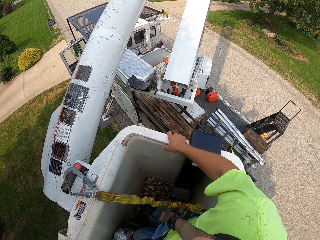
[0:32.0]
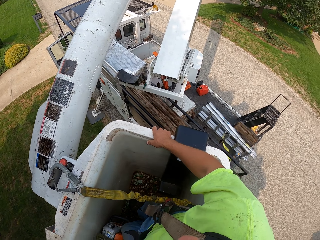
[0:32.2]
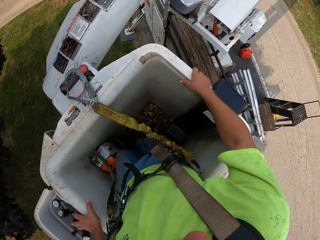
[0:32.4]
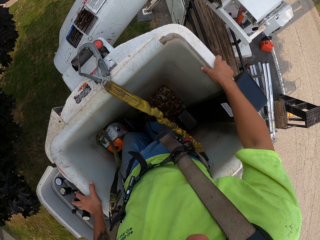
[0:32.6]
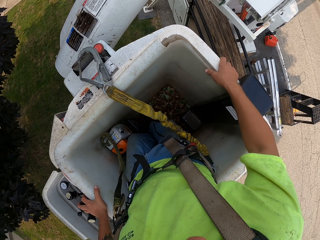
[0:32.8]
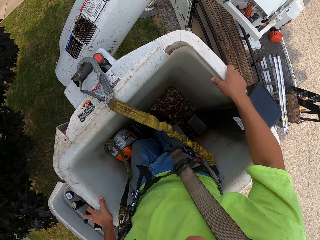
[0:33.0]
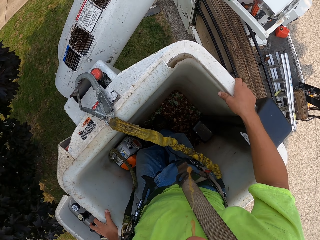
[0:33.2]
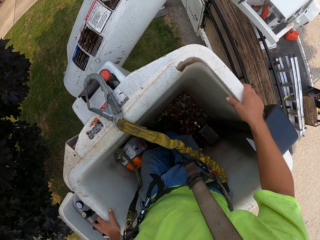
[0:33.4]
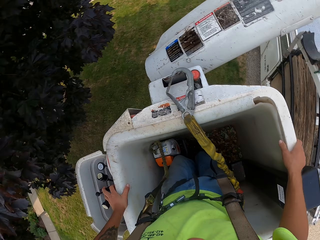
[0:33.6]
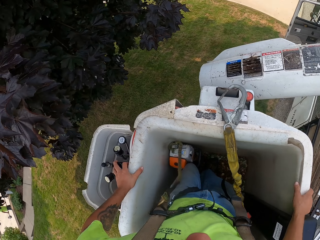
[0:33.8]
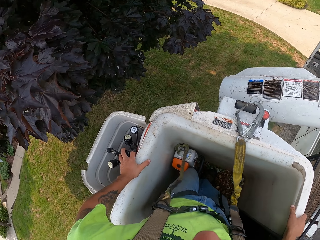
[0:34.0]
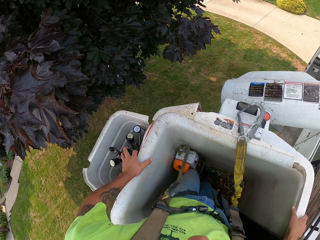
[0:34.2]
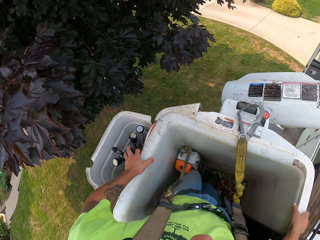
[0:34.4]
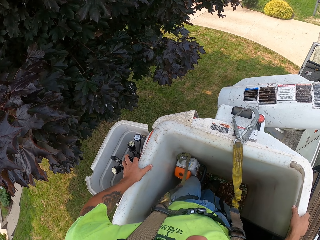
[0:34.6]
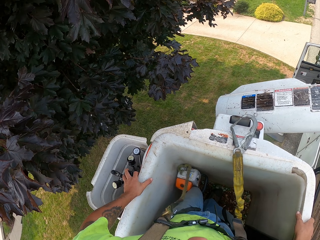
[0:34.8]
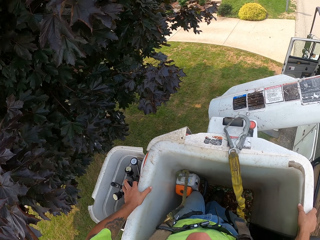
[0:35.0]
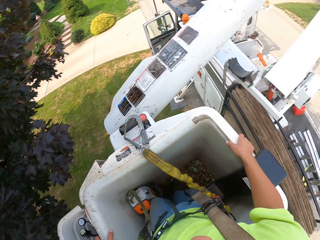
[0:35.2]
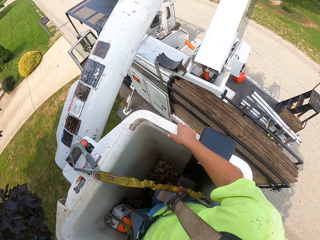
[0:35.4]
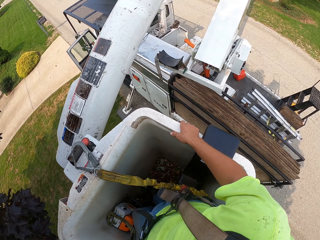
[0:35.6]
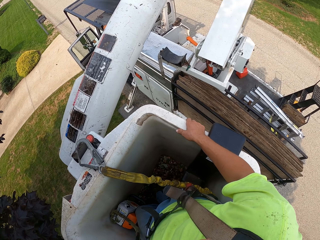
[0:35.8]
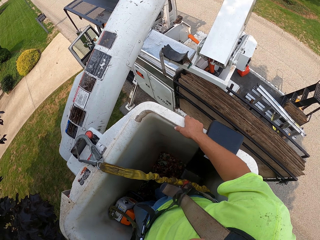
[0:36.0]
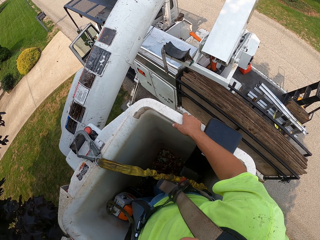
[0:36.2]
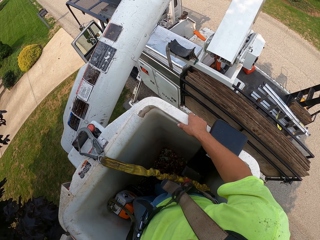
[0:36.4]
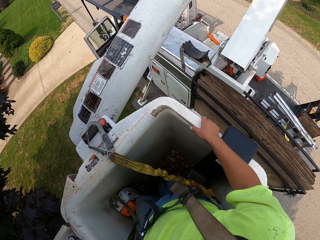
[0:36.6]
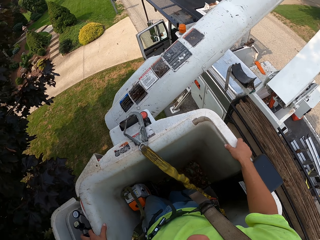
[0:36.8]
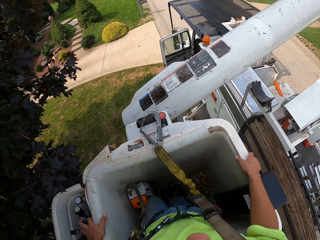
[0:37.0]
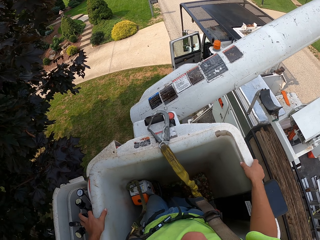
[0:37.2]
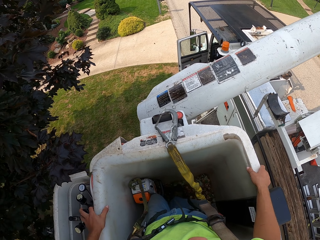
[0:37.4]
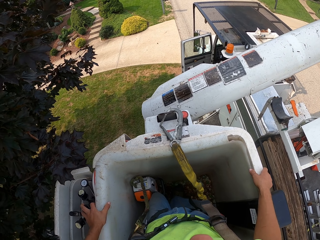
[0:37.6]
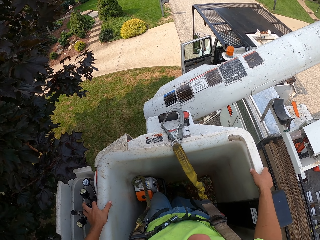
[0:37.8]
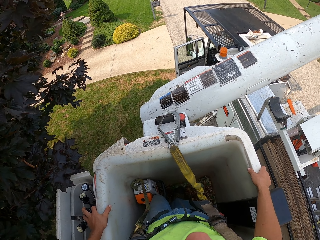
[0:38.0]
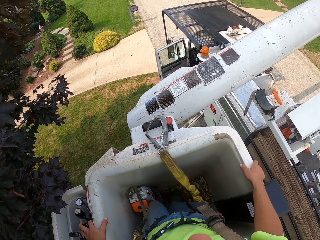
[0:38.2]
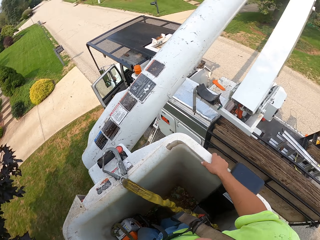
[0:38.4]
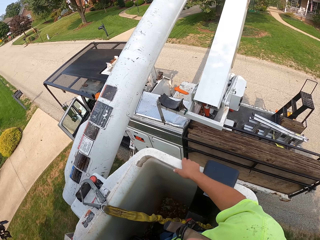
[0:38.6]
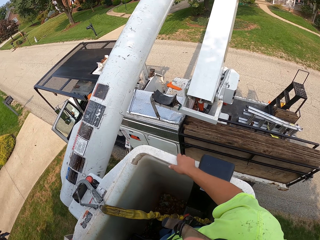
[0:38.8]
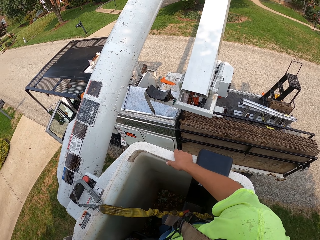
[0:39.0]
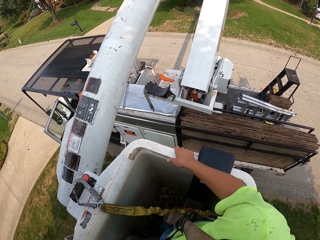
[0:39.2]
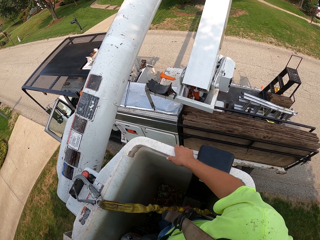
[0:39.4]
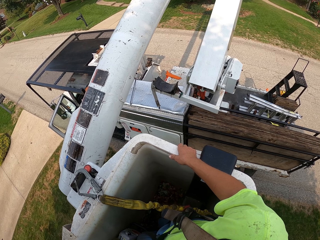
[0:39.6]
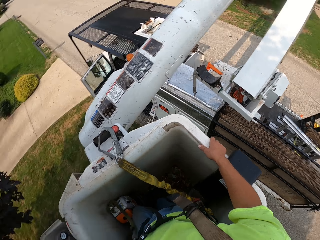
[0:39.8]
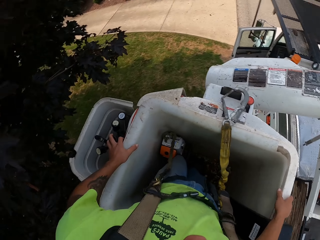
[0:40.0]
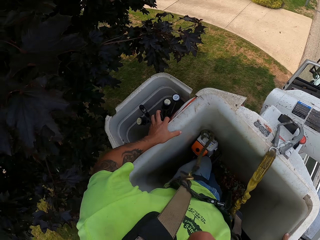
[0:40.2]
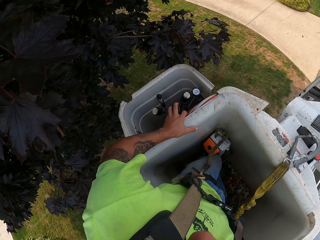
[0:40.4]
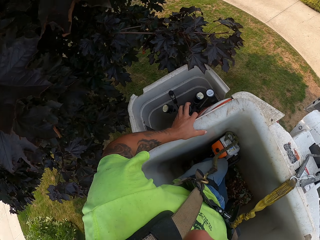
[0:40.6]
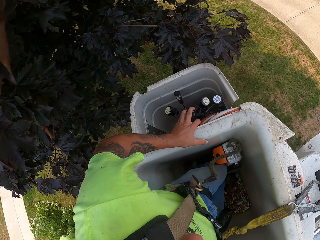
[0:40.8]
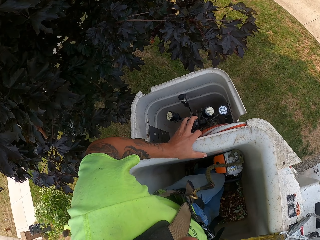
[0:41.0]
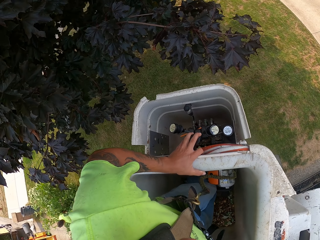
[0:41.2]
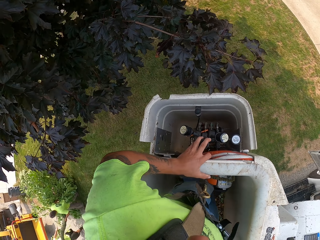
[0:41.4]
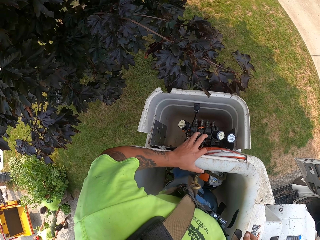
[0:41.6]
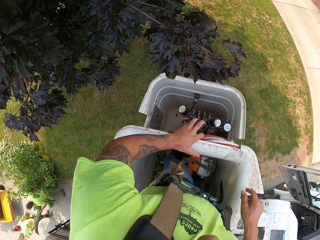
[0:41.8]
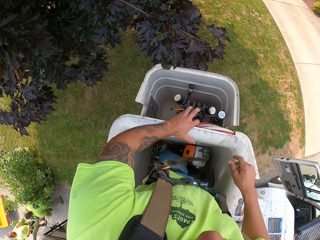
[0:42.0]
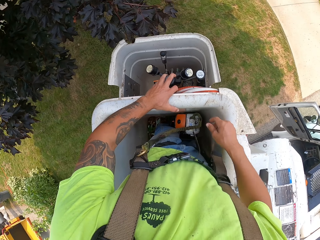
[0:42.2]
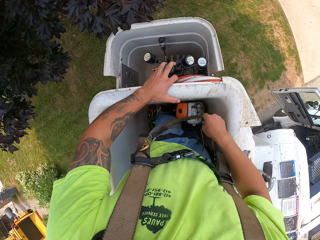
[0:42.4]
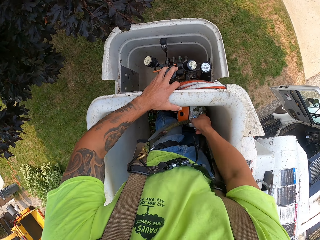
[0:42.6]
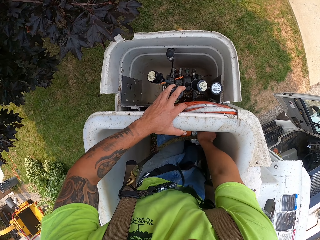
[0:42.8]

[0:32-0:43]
A man pulls a tree branch from the lawn to the road with both hands. Another man pulls the tree branch from the lawn to the road with both hands.

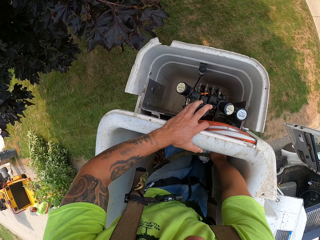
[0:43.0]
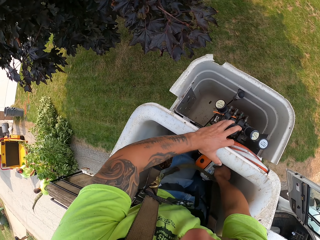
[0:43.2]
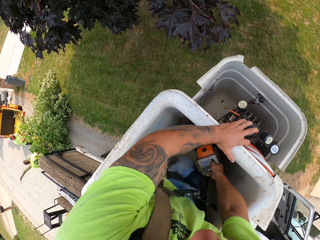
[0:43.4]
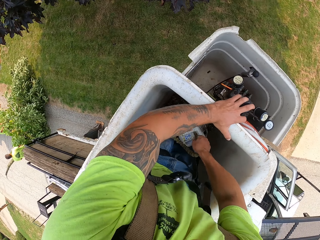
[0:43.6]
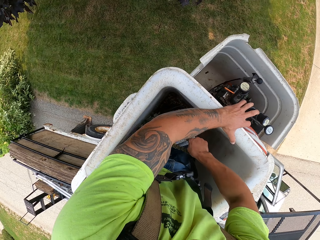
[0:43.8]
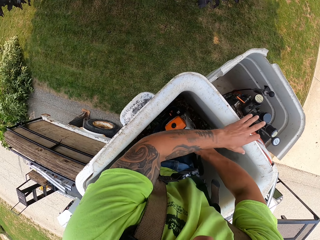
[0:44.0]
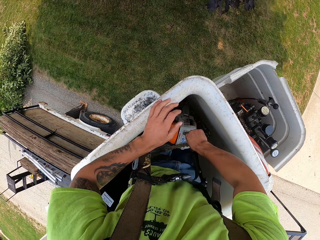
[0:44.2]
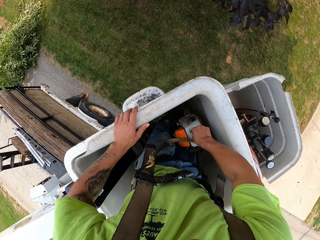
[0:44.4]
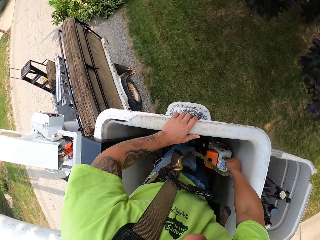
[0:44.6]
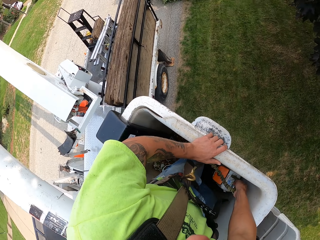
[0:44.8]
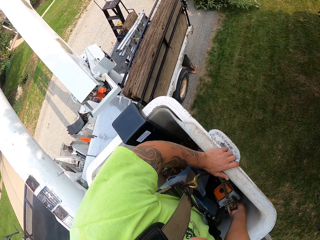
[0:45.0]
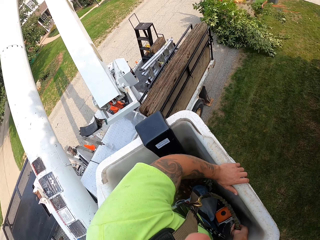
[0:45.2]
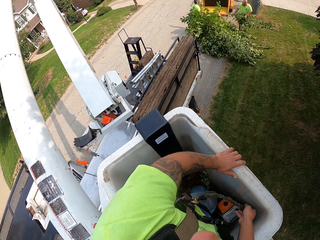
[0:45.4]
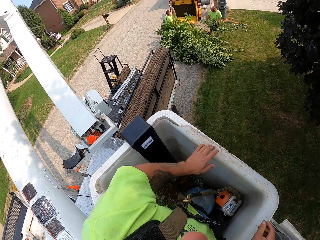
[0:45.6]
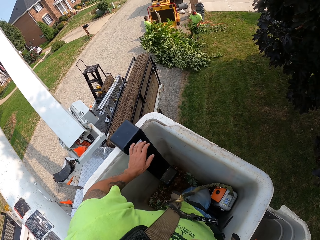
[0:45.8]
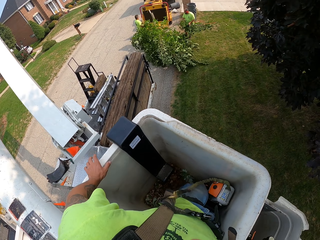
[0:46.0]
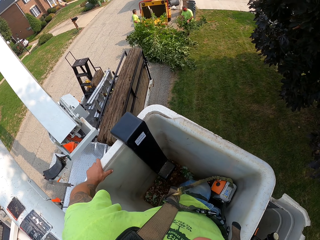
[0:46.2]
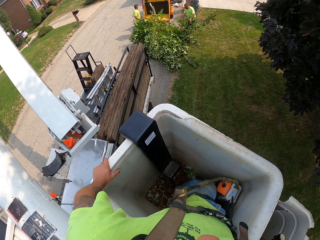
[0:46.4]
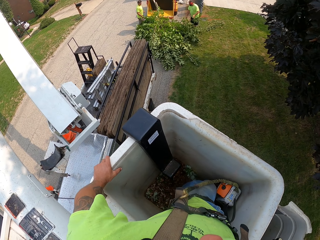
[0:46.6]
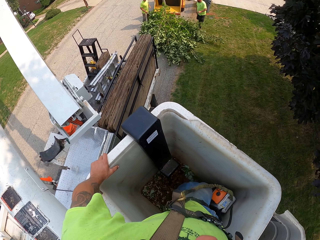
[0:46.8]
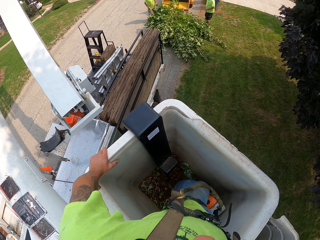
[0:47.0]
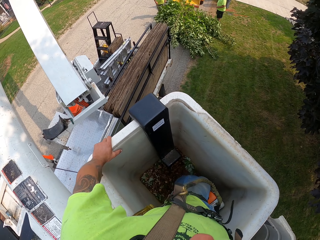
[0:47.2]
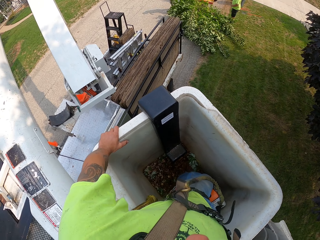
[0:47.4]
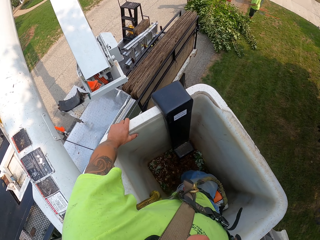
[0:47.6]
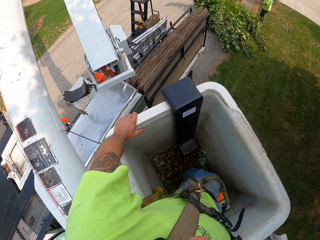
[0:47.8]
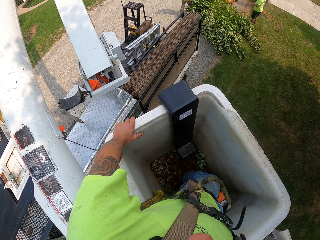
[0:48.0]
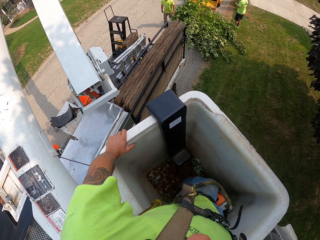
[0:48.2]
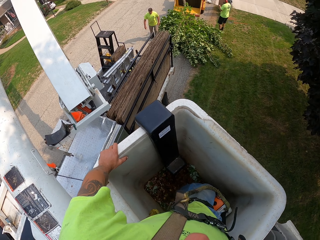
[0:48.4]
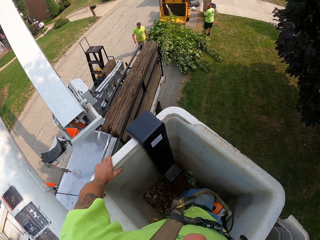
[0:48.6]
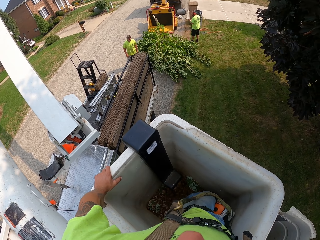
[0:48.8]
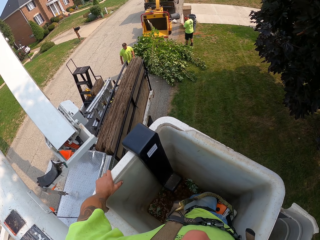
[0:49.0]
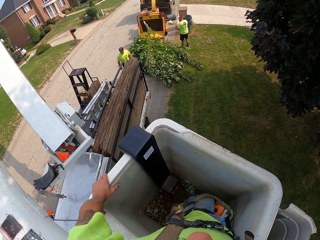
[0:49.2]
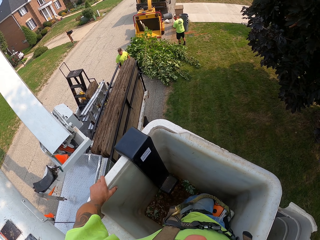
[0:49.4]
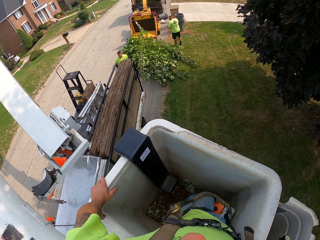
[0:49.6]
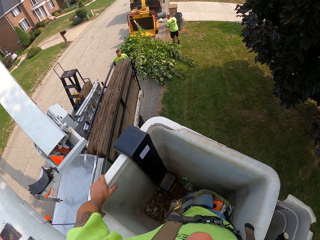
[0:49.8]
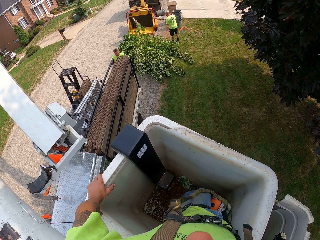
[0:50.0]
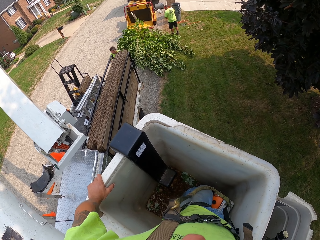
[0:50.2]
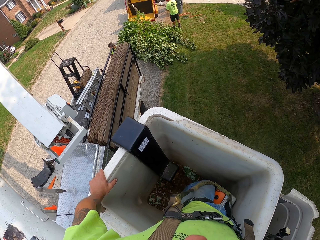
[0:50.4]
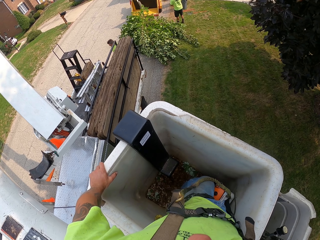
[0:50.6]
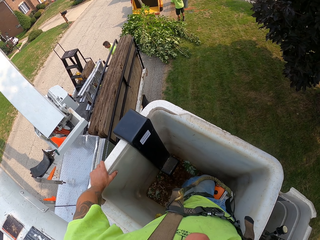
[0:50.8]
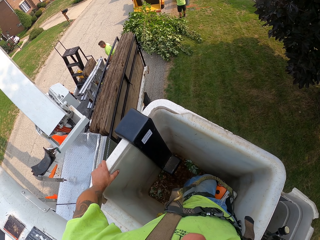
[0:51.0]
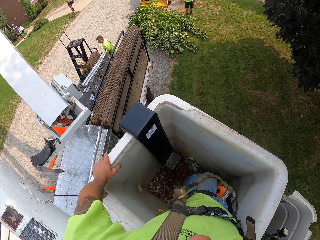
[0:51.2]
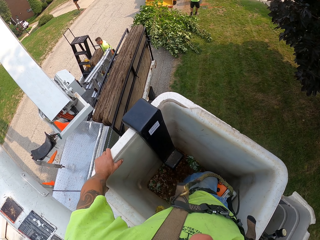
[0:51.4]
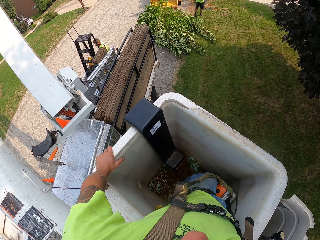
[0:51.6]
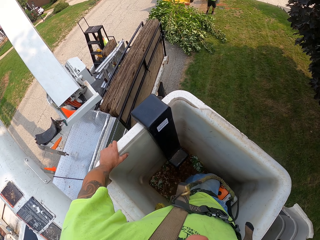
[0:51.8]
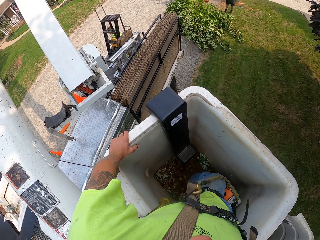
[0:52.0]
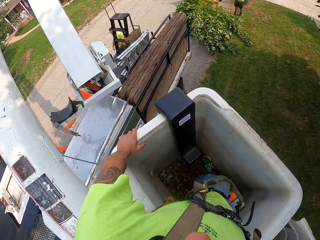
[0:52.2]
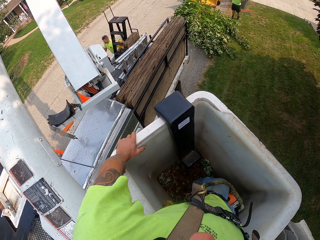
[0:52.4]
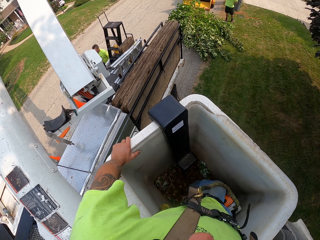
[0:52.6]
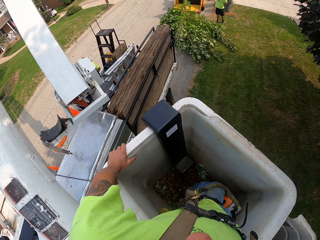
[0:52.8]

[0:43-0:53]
The camera wearer adjusts a chain saw in the boom lift with his right hand. He places his left hand on the boom lift. He places his left hand on the boom lift again. A man walks towards a truck.
